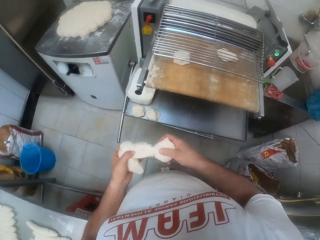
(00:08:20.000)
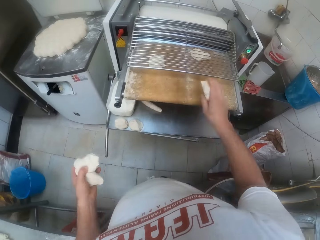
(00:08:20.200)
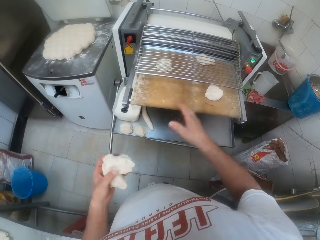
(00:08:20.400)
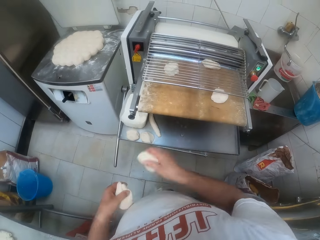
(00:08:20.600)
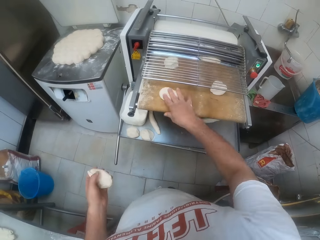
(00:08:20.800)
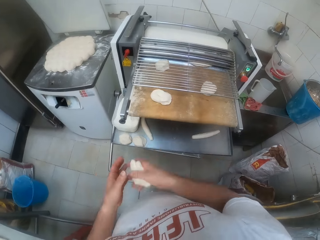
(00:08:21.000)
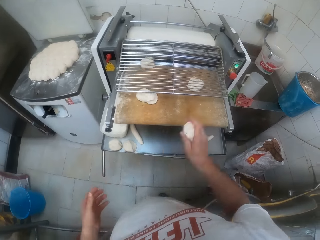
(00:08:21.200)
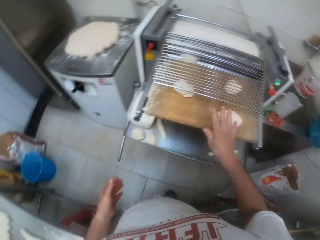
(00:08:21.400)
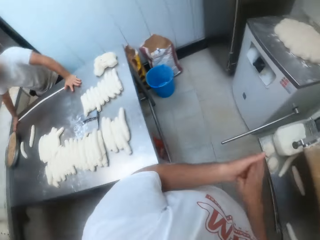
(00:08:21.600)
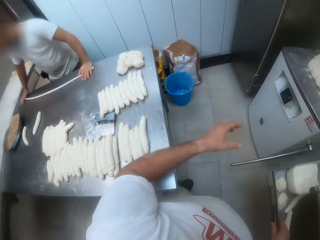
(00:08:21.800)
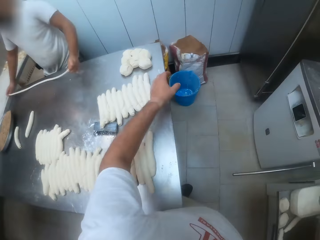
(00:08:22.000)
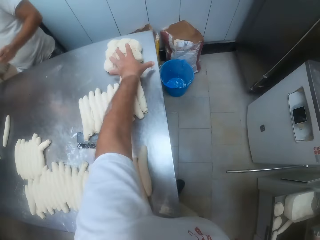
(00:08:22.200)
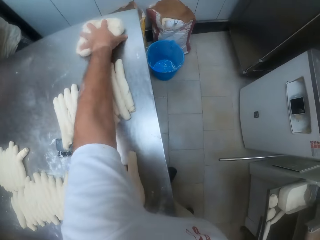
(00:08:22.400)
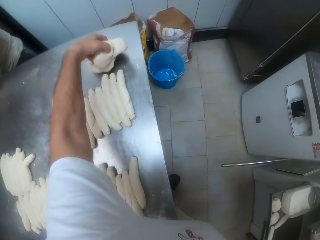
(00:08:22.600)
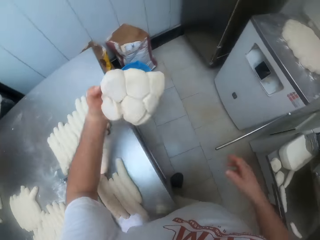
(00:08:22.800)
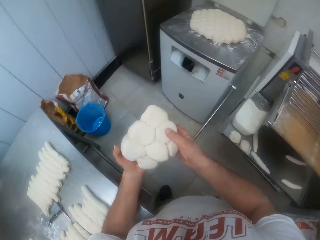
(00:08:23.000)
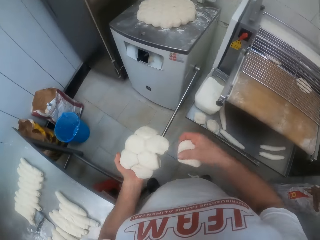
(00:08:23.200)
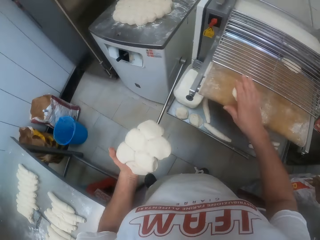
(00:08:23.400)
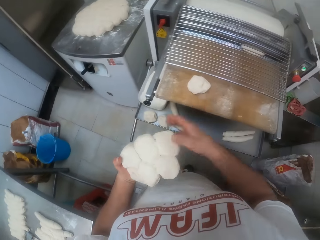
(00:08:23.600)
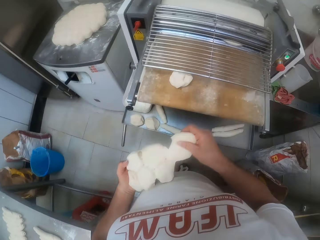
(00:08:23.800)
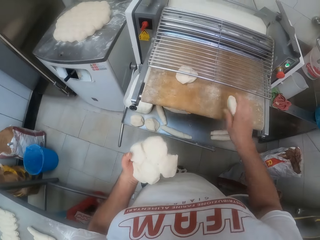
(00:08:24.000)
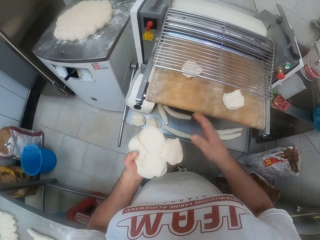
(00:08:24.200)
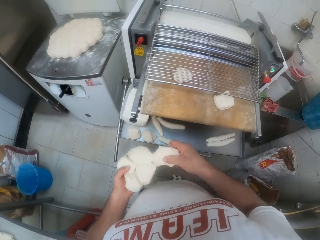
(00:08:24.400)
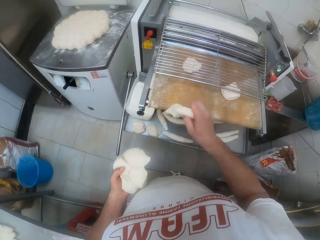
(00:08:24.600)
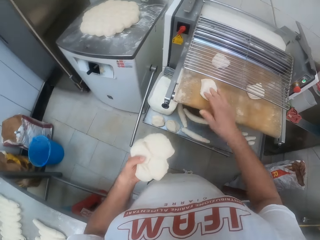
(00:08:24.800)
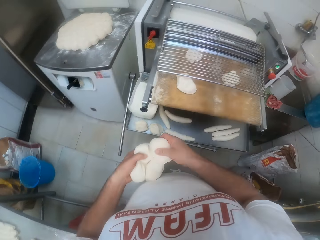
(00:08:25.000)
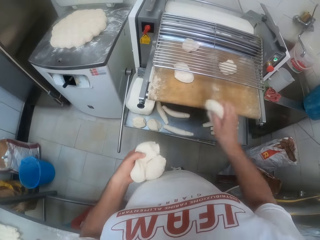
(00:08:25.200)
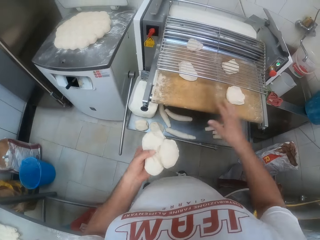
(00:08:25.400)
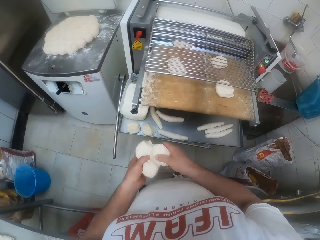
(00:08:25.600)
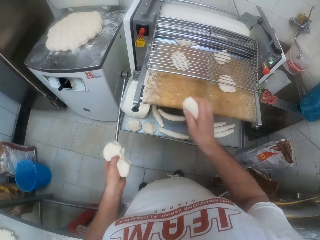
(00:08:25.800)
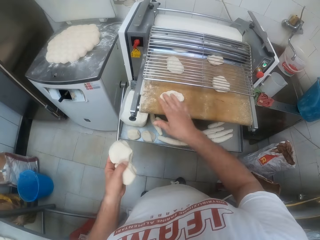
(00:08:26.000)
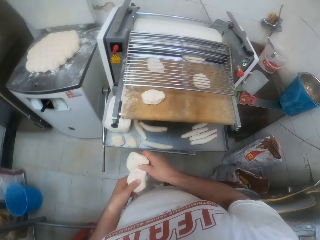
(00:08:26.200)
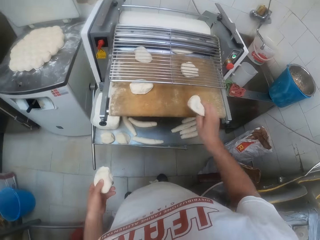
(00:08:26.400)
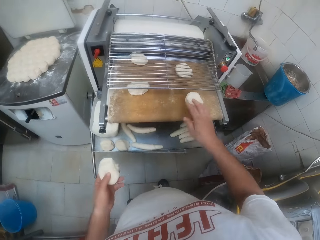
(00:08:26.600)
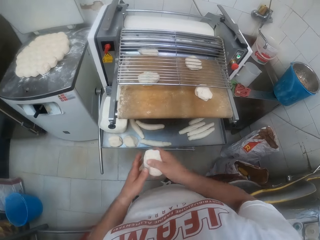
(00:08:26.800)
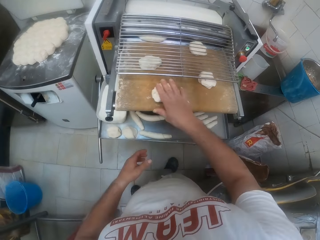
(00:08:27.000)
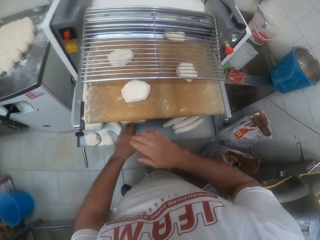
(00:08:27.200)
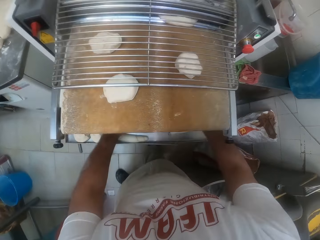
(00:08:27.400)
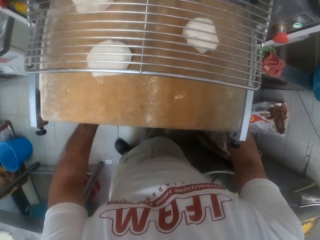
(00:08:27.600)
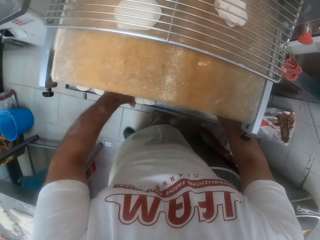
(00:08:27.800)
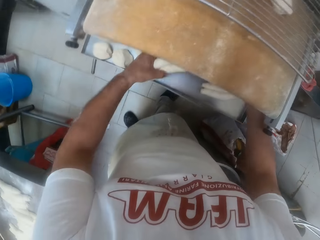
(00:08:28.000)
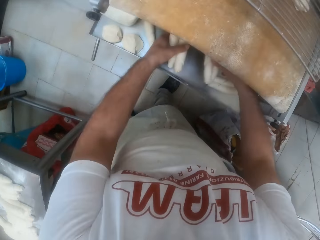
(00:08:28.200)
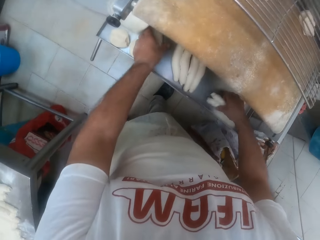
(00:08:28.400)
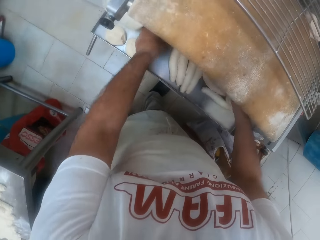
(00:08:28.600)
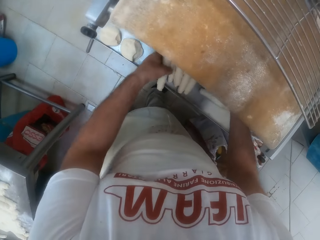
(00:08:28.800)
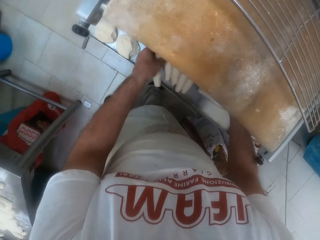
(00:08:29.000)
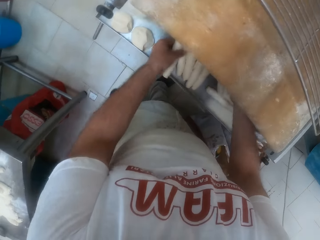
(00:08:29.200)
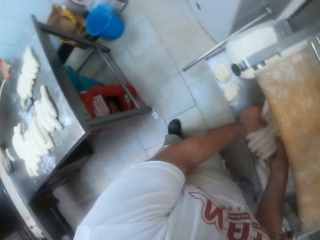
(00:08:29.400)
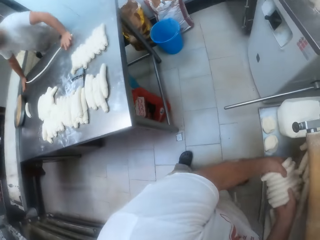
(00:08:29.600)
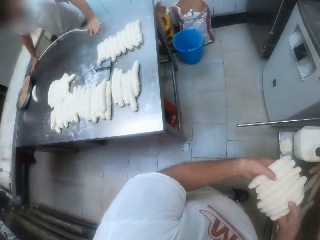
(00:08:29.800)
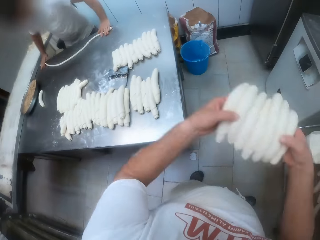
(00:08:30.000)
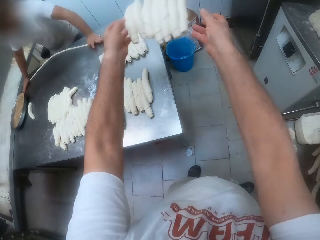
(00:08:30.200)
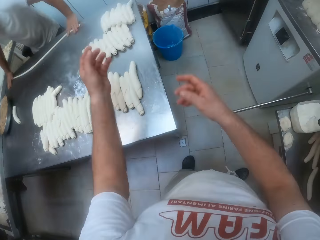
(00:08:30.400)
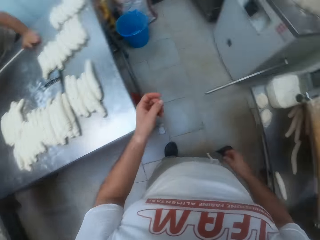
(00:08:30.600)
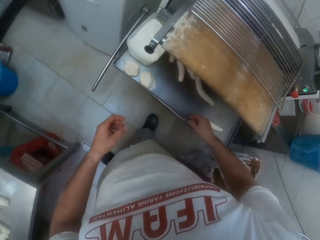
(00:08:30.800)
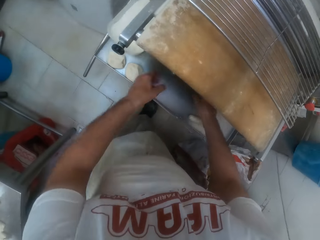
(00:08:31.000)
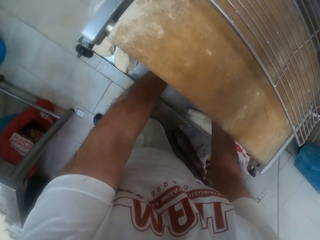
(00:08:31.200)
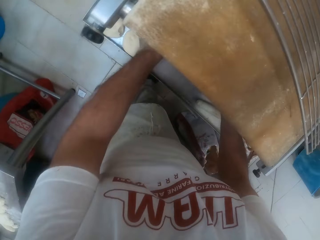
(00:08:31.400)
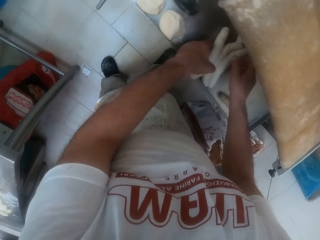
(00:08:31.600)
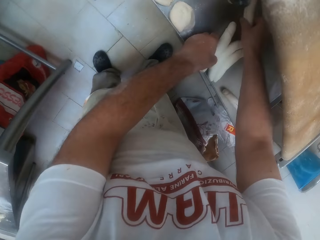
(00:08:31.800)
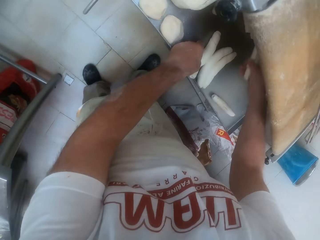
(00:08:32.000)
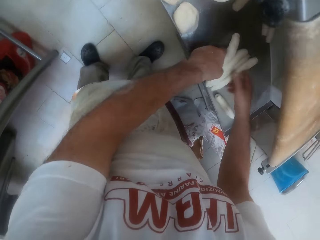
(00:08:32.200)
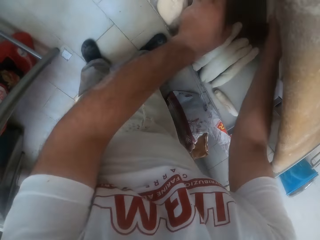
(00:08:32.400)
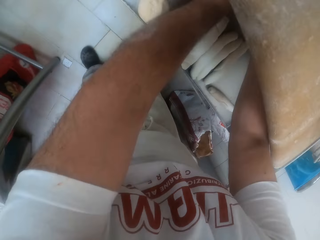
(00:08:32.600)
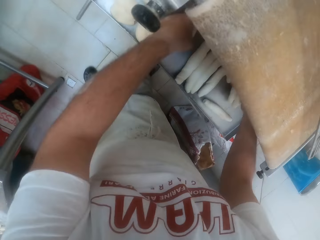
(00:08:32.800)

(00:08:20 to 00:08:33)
The camera wearer picks the dough on the rolling table with his left hand and feeds the dough into the dough sheeter with his right hand. He drops the dough on the cutter. He packs pieces of rolled dough from the dough sheeter onto the rolling table with both hands. He picks the dough and throws the doughs.

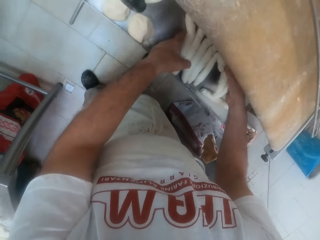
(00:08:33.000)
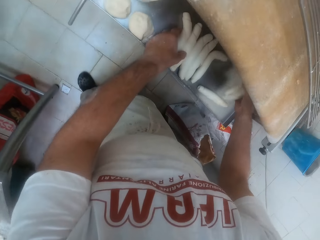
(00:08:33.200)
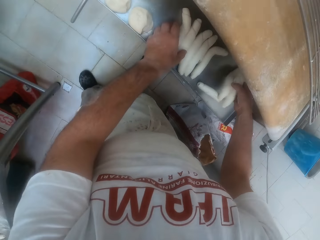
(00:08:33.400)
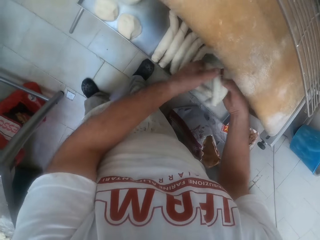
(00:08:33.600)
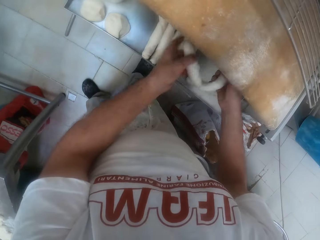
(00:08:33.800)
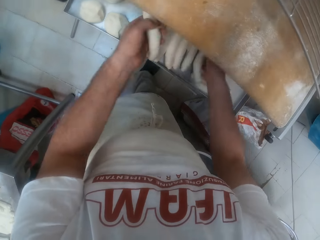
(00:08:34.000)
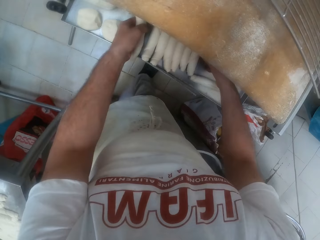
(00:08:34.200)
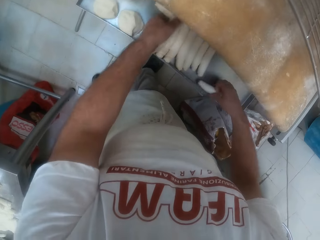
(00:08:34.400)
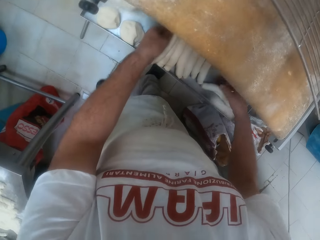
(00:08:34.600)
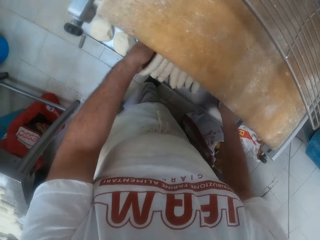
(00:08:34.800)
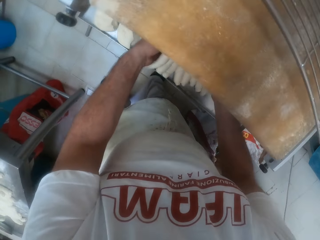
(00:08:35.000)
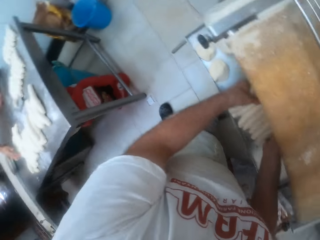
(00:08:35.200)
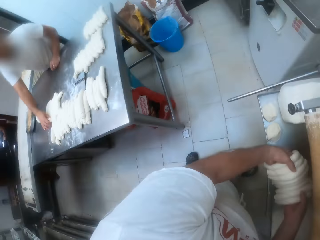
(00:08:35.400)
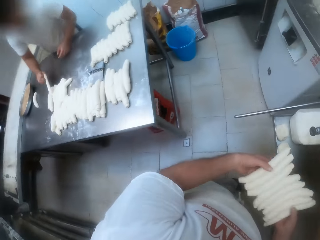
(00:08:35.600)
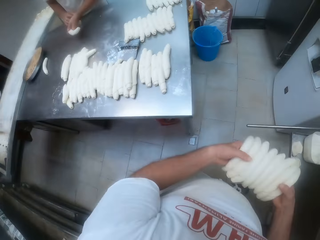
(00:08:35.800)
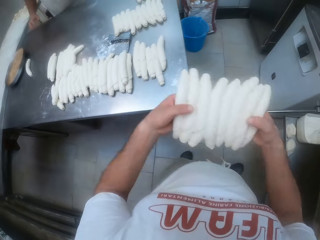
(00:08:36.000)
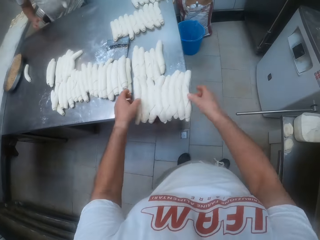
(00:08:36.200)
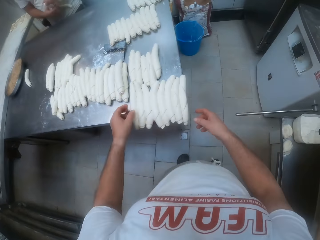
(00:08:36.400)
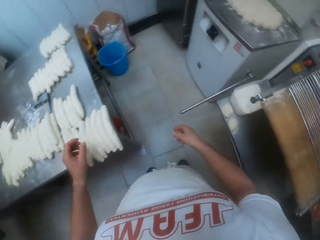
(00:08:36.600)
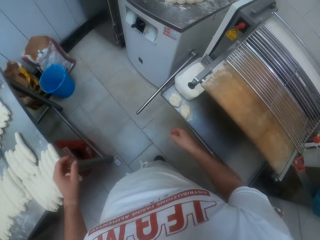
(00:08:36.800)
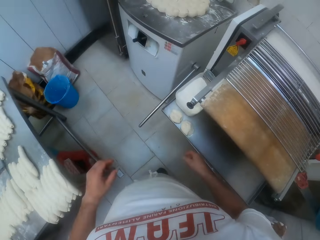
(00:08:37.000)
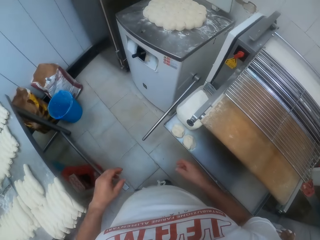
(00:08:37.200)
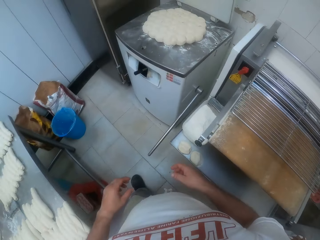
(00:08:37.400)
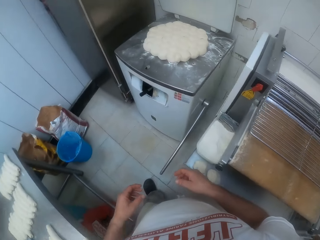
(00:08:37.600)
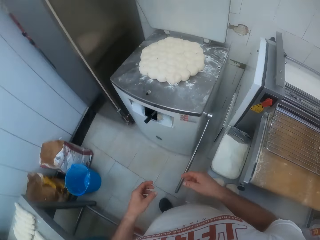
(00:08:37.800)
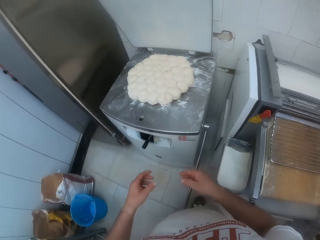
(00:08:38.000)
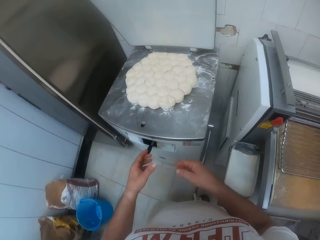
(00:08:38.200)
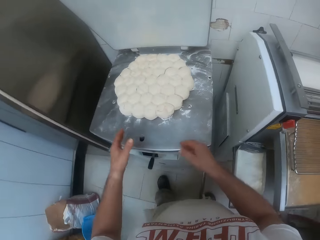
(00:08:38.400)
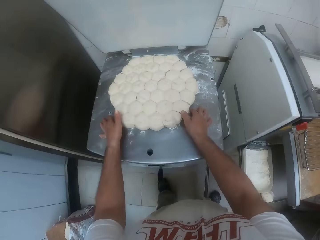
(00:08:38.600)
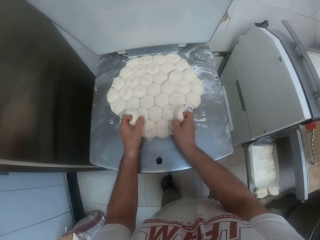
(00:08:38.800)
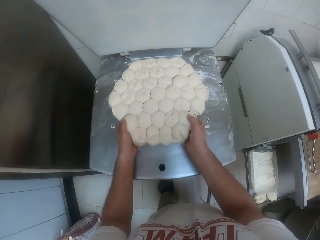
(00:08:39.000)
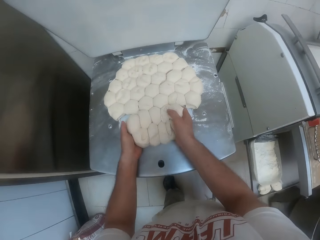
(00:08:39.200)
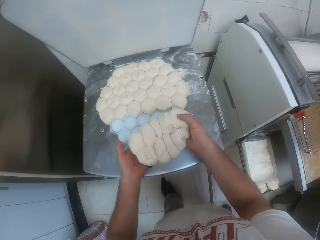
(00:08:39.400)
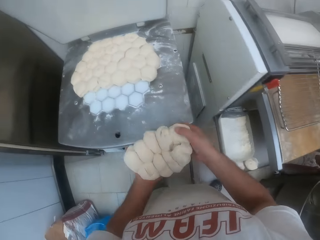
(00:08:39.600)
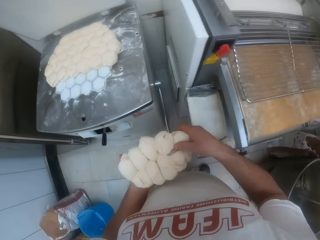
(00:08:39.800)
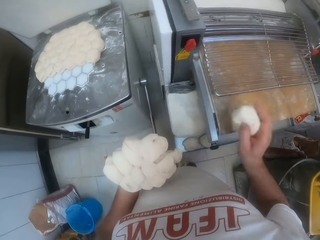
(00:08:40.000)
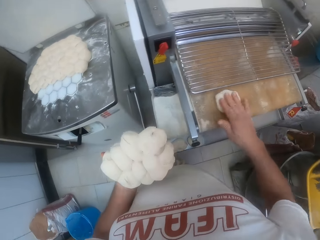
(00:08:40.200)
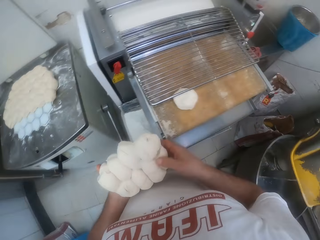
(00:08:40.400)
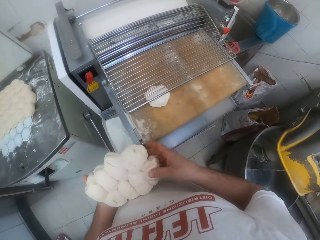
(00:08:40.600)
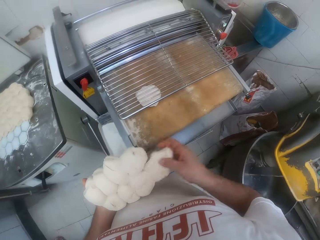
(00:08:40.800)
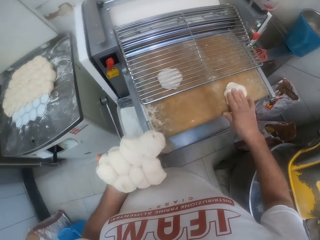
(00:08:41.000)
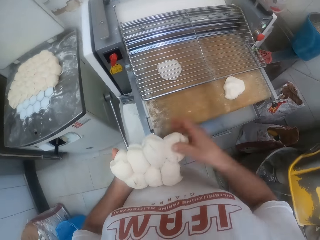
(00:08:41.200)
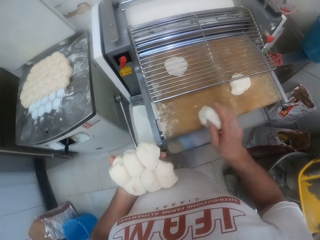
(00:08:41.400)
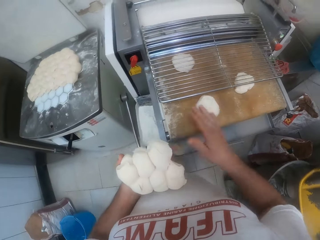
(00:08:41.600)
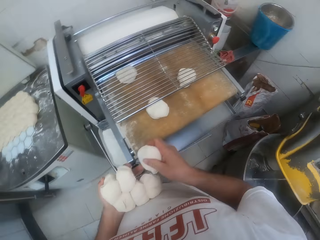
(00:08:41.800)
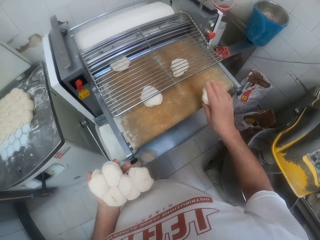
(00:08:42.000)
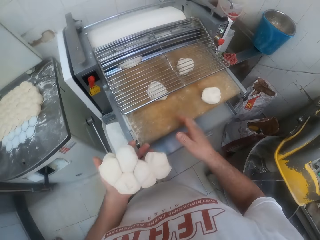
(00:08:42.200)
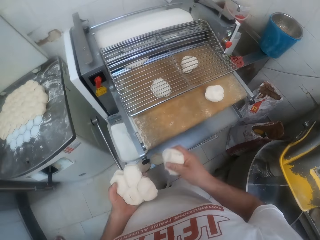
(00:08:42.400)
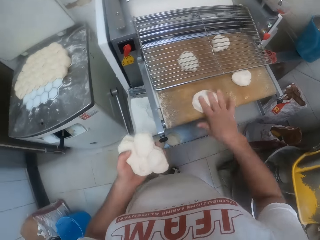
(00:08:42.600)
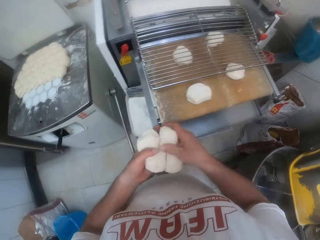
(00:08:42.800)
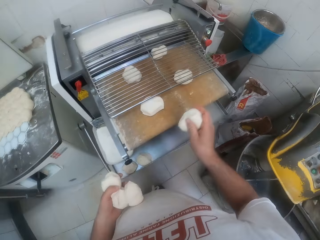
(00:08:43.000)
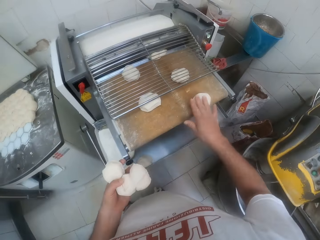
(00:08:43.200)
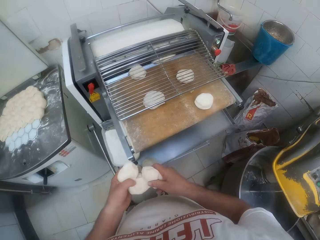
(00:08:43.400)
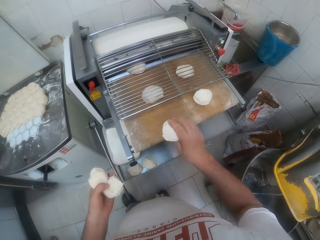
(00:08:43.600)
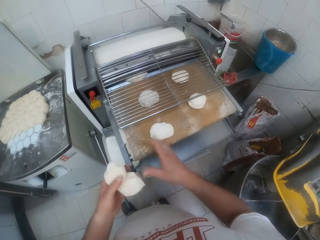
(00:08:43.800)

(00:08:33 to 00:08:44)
The camera wearer picks the dough and throws the doughs. He packs the dough from the dough divider with both hands. He grabs the dough. He feeds the dough into the dough sheeter with his right hand. He drops the dough on the cutter.
